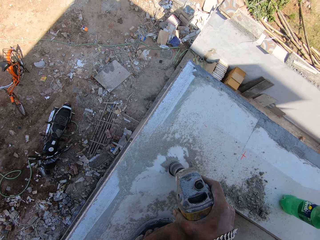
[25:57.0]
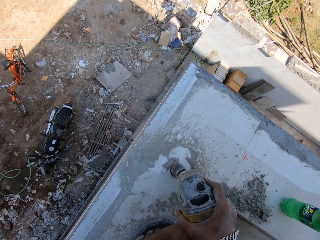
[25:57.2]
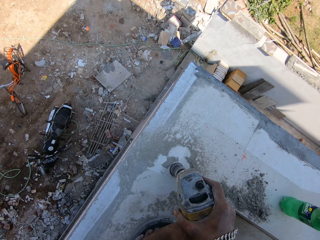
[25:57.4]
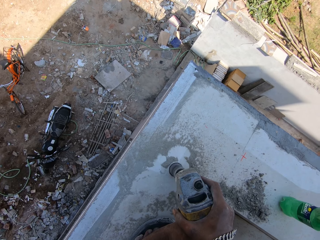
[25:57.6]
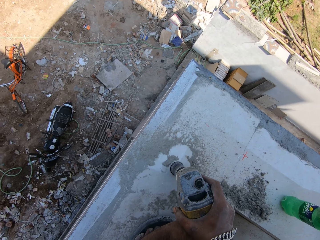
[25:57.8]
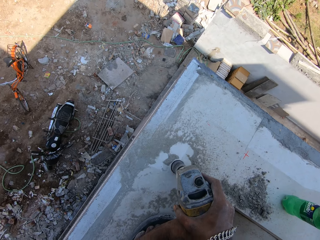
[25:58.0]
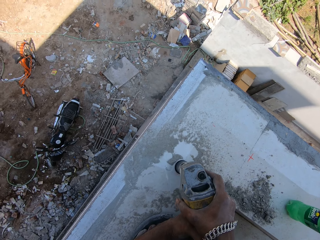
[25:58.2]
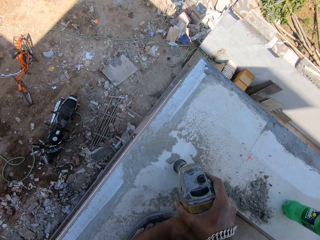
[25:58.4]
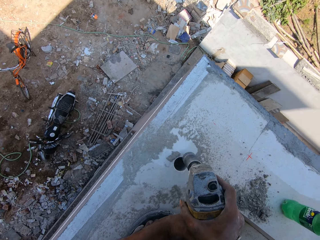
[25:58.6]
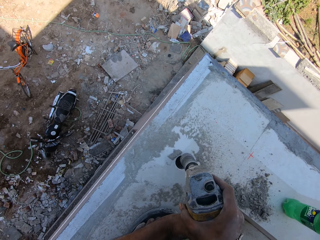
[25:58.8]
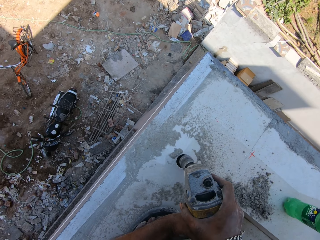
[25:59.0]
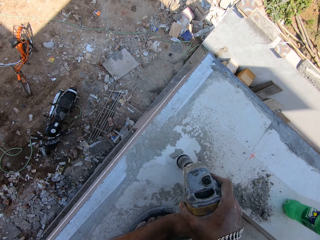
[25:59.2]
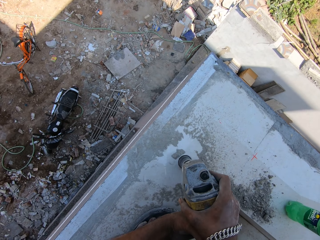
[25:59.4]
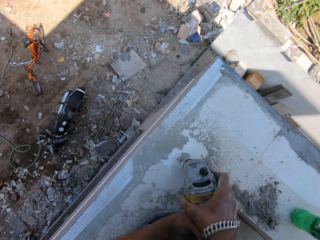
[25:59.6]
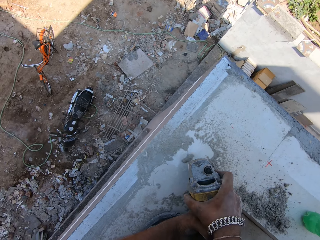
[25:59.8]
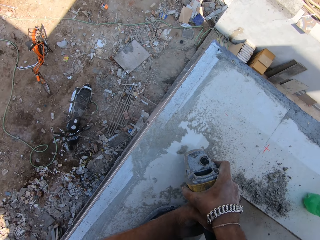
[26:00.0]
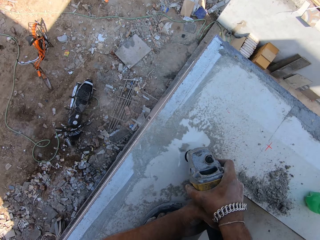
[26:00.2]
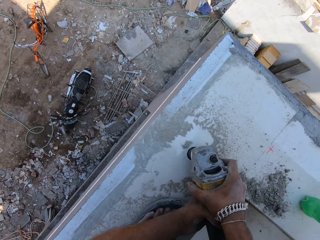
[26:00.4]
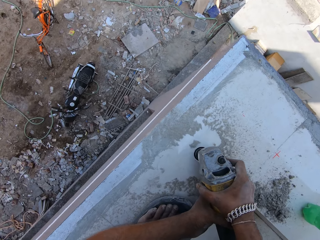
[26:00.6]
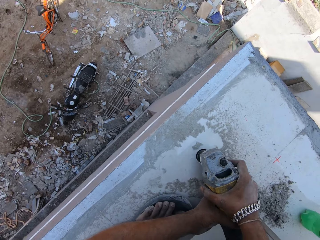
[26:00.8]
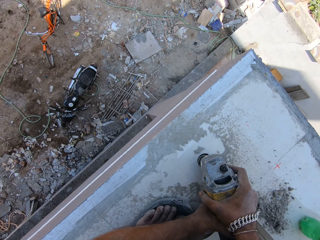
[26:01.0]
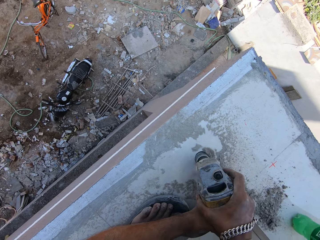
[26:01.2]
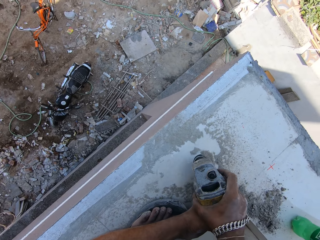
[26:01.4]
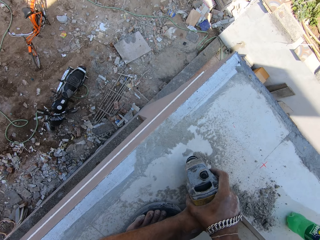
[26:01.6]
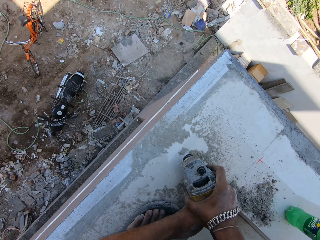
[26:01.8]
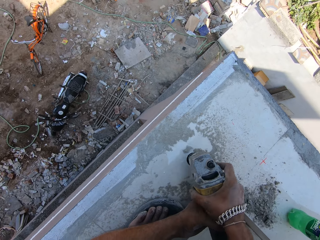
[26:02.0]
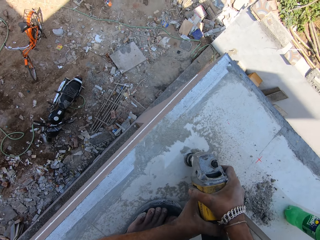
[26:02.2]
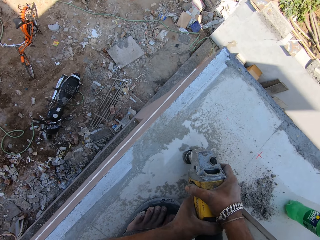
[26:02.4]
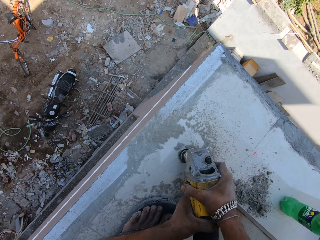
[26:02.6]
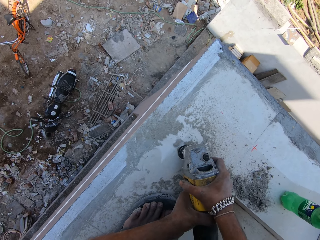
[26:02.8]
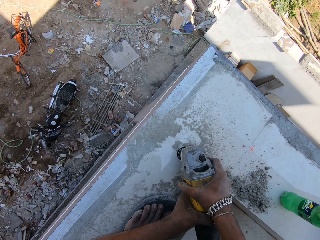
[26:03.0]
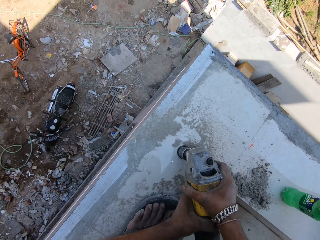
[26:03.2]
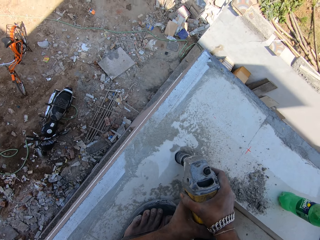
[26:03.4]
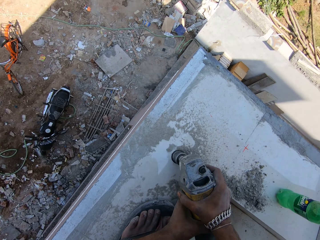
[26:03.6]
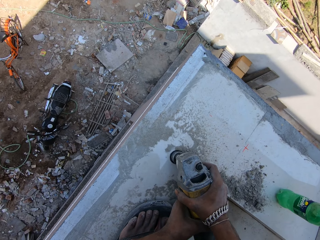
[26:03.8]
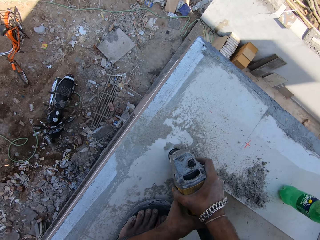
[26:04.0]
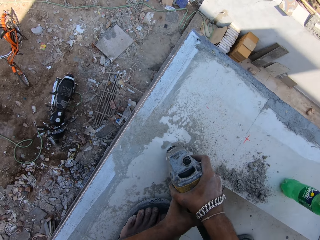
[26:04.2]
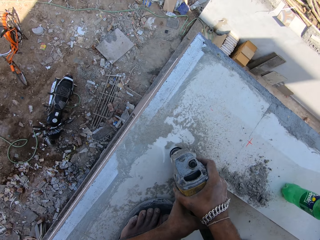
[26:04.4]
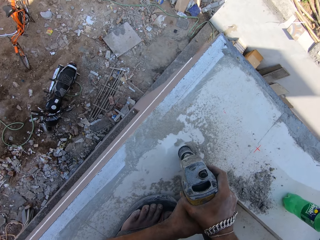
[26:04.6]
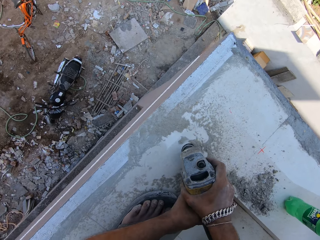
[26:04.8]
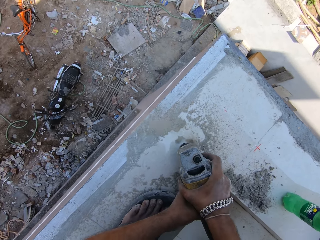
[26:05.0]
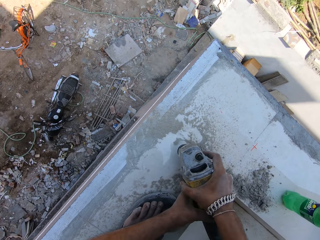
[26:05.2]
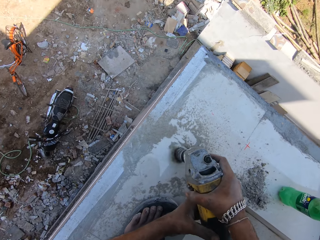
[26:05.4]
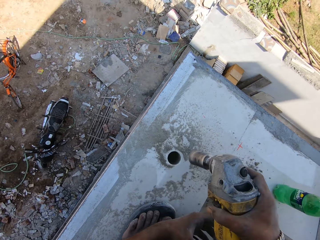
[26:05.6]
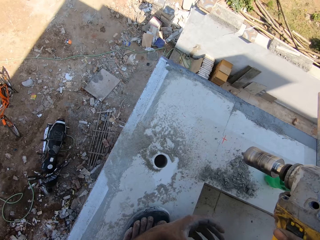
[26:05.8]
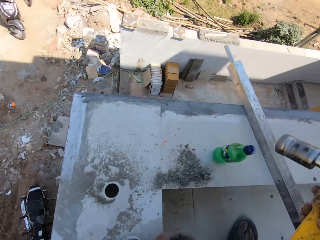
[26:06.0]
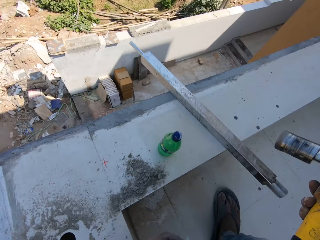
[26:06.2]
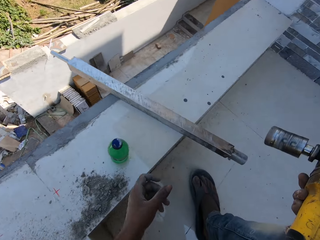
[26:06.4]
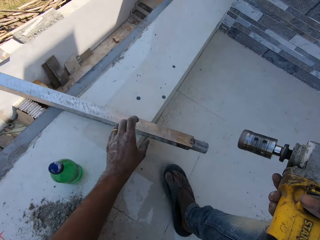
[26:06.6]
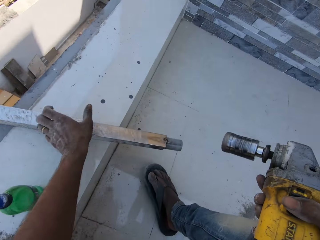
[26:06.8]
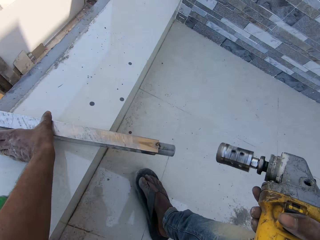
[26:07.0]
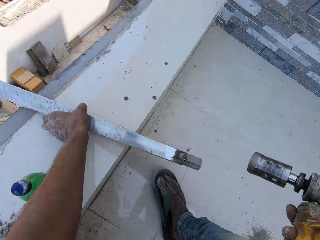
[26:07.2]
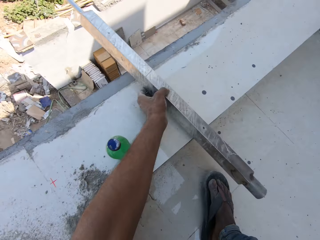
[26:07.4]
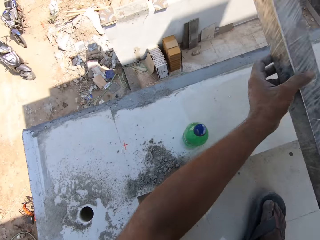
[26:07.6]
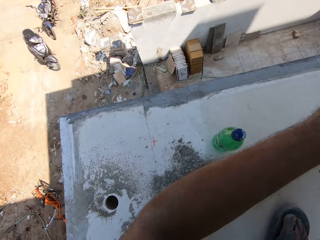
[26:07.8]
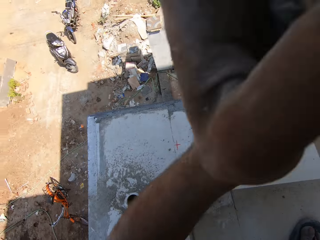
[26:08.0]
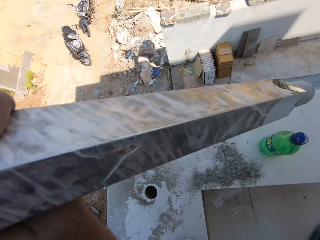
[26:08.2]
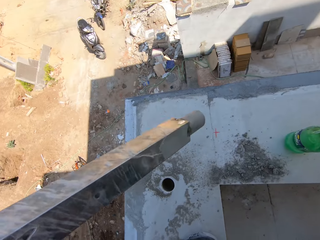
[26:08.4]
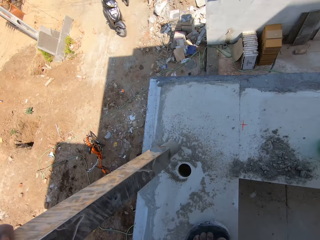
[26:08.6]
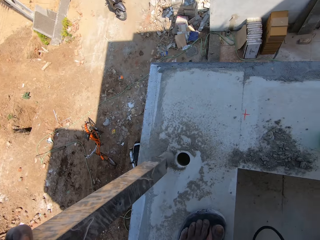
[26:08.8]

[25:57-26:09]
The camera wearer drills a hole on the building with a power drill. He removes the power drill from the hole. He picks the baluster from the tiled pavement with his left hand.

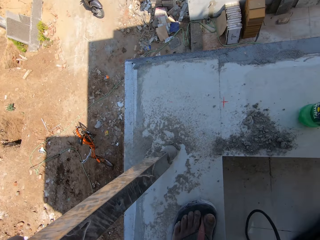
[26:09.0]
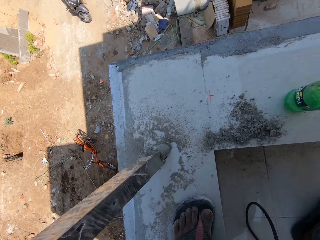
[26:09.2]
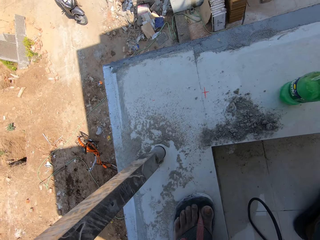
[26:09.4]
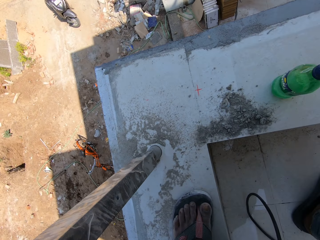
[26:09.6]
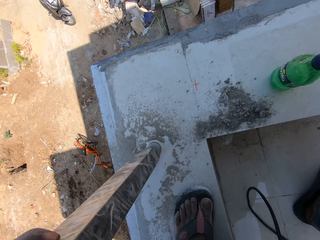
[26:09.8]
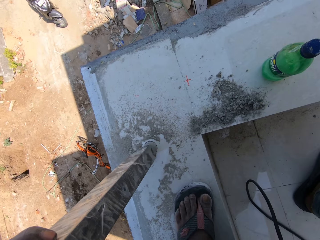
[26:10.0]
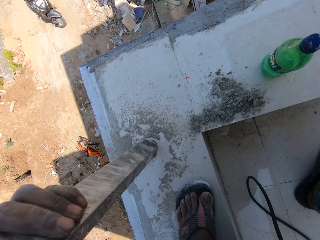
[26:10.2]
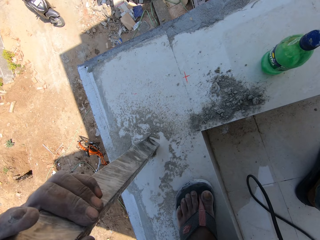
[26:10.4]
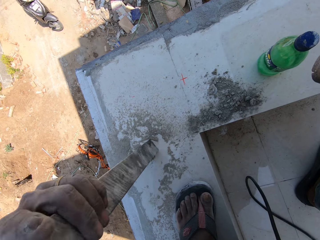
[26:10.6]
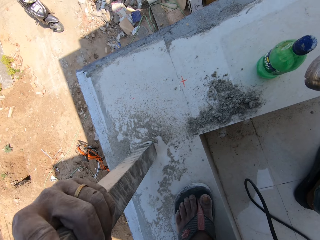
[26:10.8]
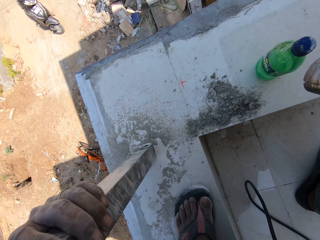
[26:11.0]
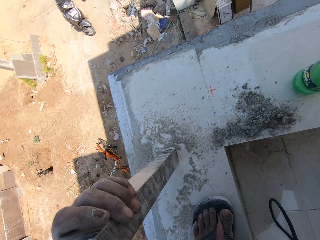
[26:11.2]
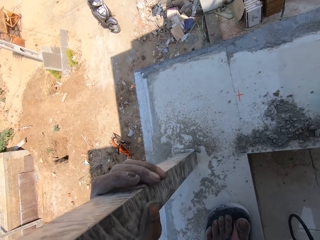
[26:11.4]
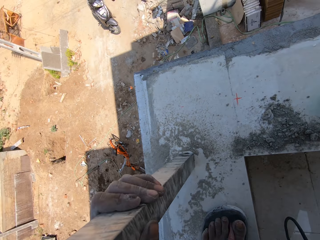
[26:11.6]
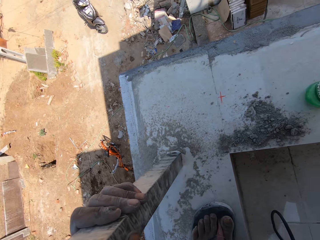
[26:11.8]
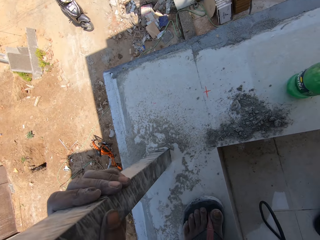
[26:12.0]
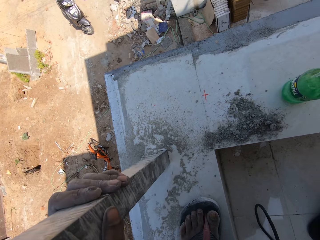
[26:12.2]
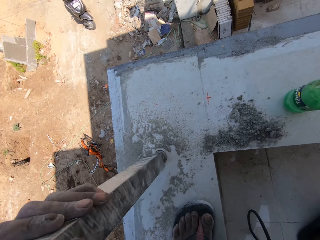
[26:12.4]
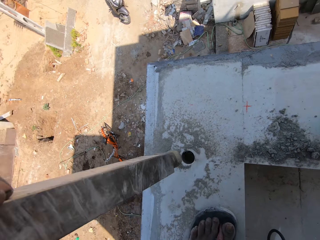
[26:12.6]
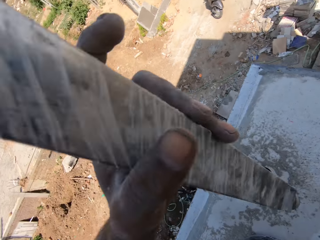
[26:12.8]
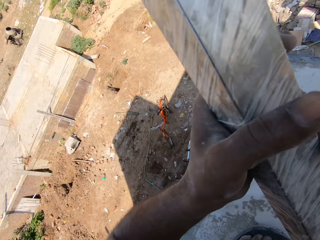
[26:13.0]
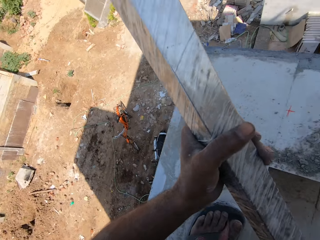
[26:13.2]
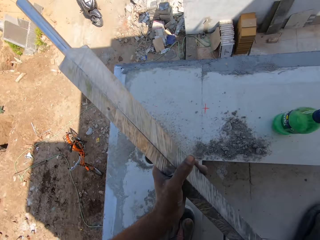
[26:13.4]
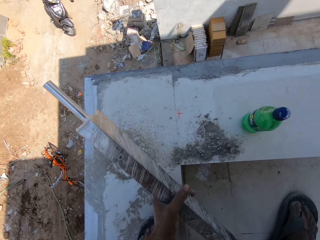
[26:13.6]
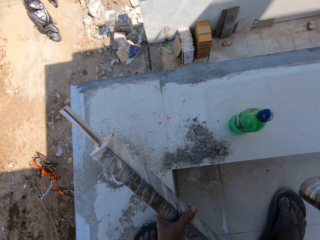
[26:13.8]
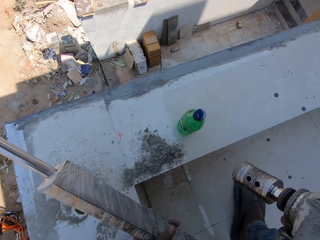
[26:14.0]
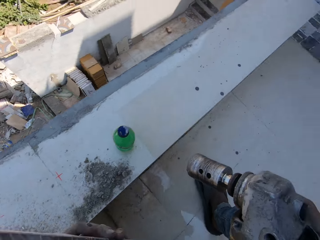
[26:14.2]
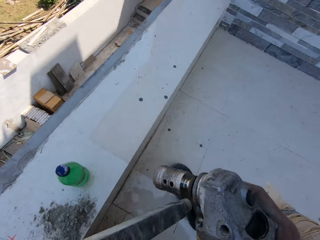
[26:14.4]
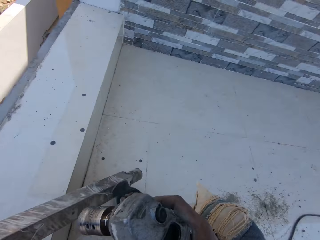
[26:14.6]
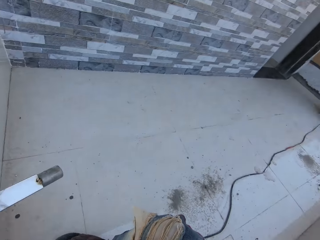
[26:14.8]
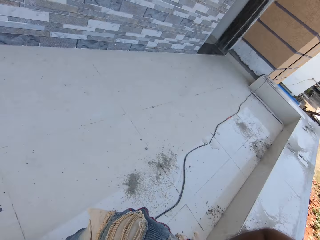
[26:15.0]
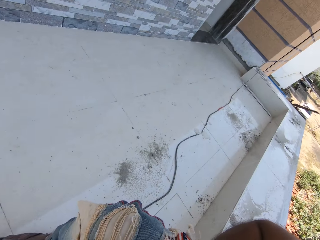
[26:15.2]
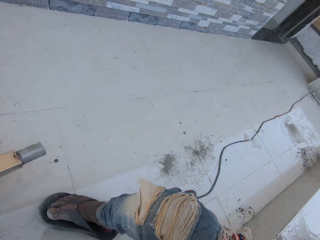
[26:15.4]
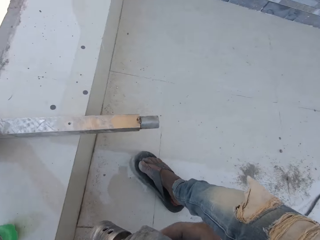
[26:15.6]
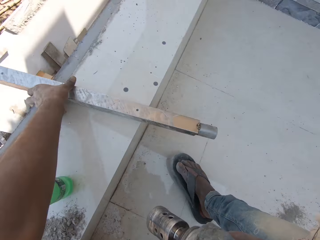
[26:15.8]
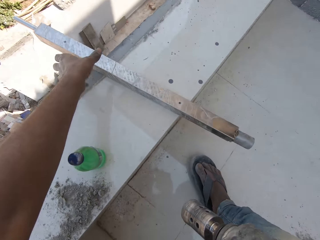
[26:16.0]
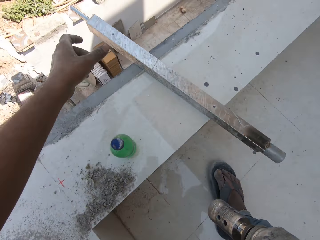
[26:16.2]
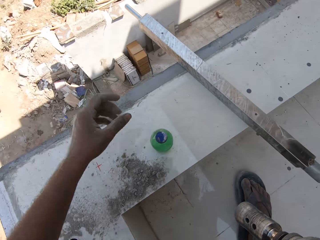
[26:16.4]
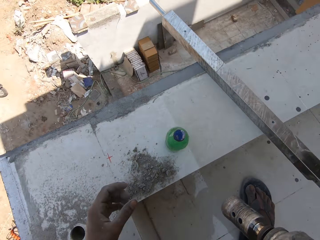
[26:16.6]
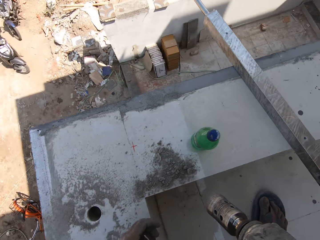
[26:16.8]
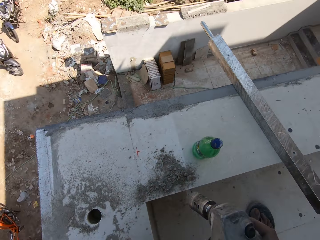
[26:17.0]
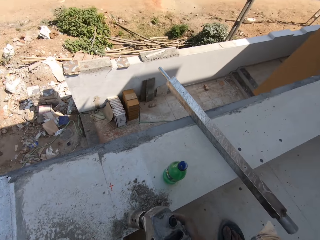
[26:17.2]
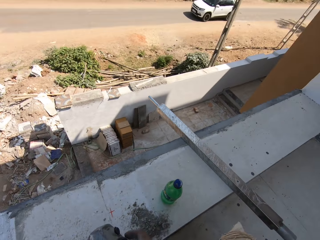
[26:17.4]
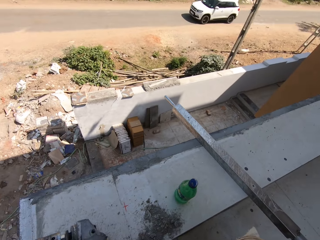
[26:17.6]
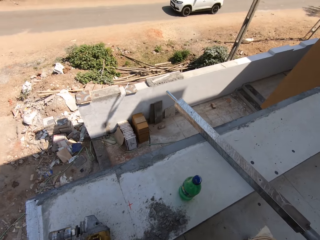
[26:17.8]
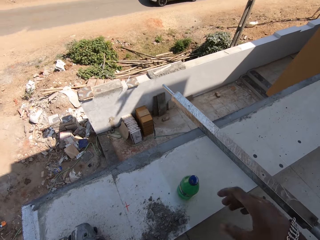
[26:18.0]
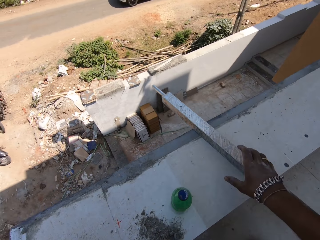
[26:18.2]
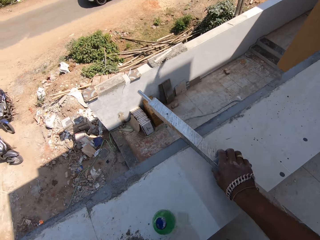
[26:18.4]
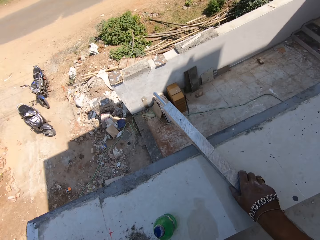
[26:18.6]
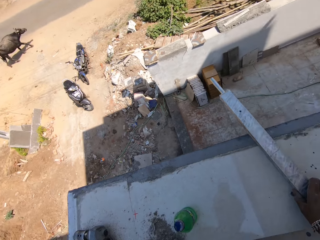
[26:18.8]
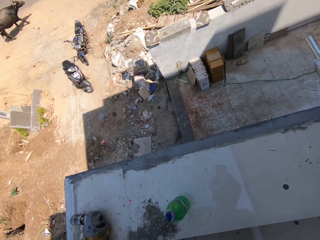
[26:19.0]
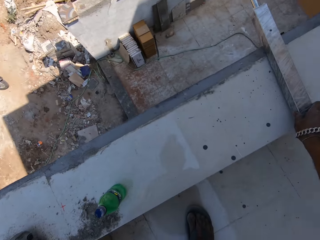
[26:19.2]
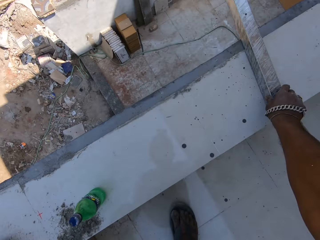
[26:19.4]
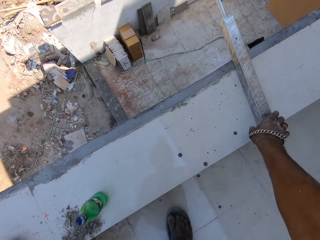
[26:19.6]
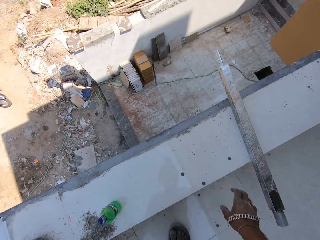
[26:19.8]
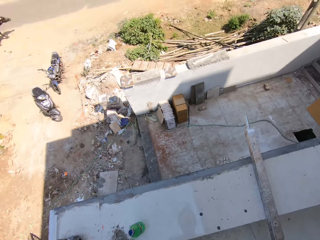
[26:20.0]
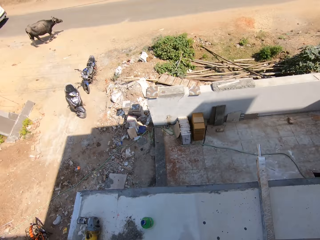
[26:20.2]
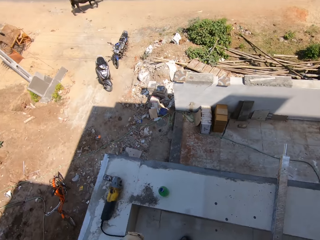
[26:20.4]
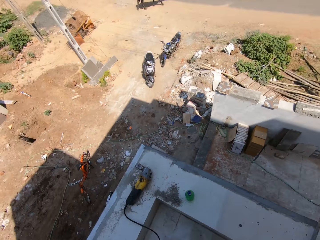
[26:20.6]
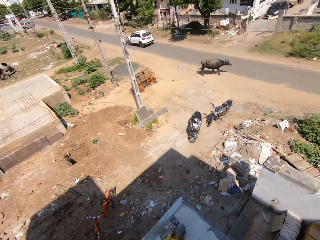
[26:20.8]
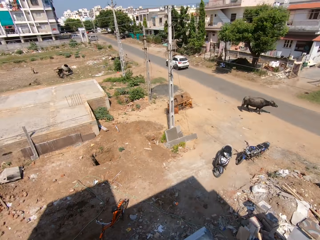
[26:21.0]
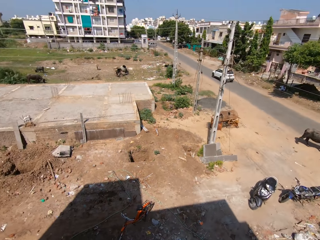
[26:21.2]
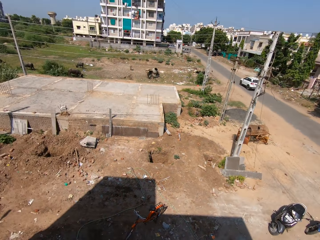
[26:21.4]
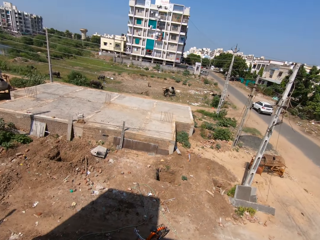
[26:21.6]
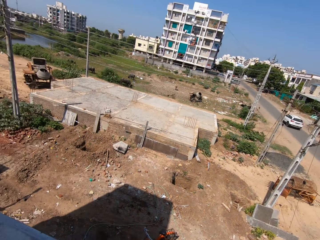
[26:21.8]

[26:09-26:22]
The camera wearer puts the baluster into a hole in the tiled pavement with his left hand. He brings out the baluster from the hole in the tiled pavement with his left hand. He drops the baluster on the tiled pavement with his left hand. He passes the tile driller from his left hand to his right hand. He drops the tile driller on the tiled pavement with his left hand. He moves the baluster on the tiled pavement with his right hand. He picks the baluster and puts the baluster down.
